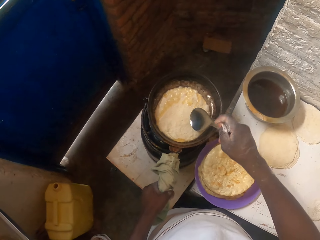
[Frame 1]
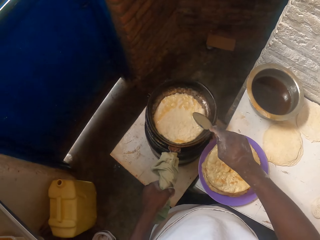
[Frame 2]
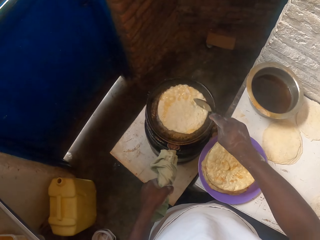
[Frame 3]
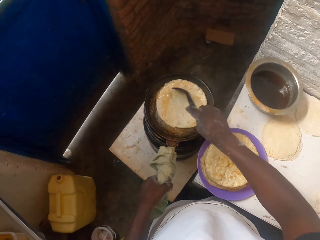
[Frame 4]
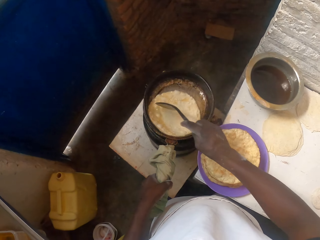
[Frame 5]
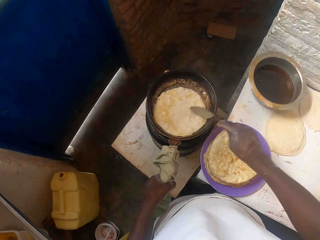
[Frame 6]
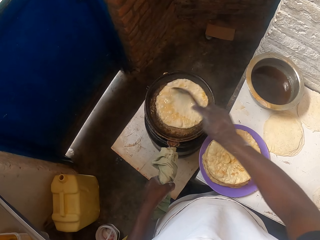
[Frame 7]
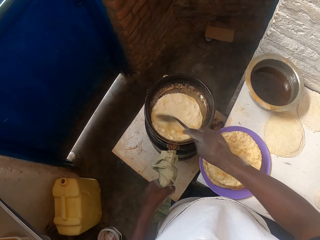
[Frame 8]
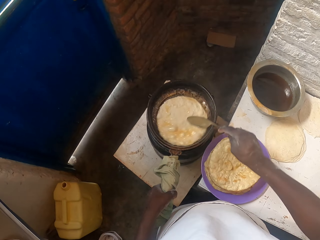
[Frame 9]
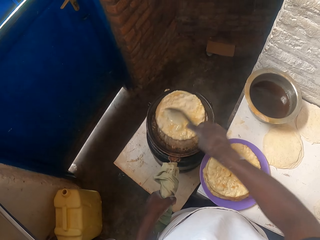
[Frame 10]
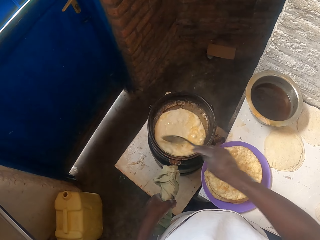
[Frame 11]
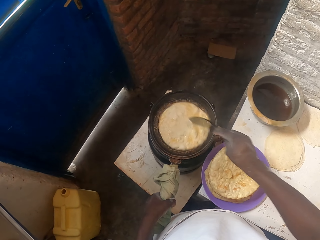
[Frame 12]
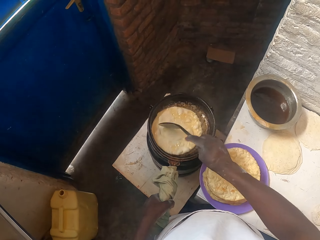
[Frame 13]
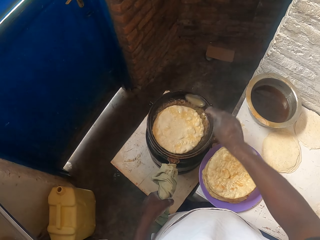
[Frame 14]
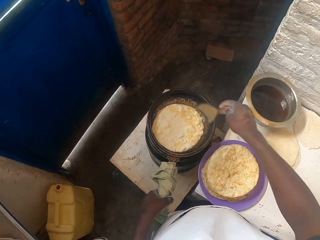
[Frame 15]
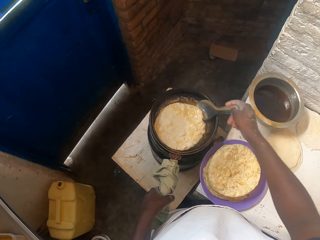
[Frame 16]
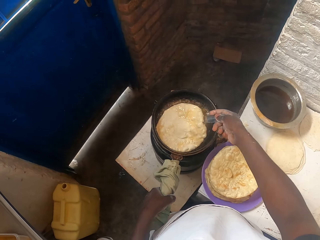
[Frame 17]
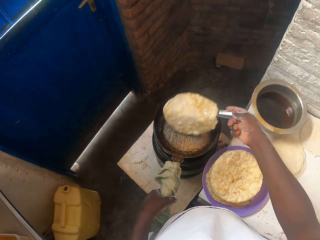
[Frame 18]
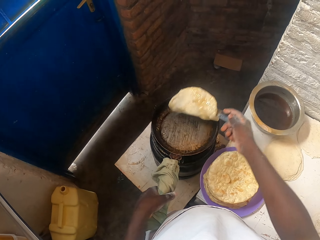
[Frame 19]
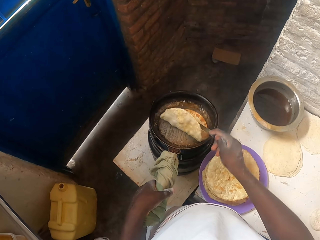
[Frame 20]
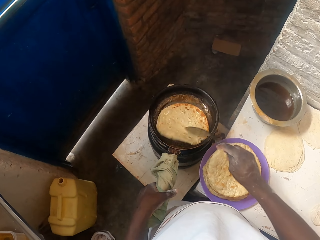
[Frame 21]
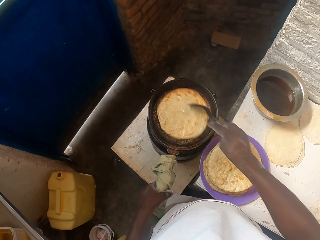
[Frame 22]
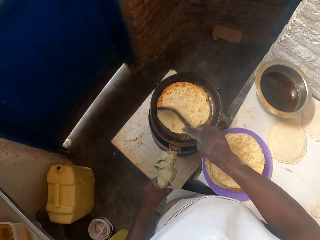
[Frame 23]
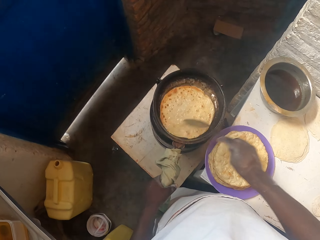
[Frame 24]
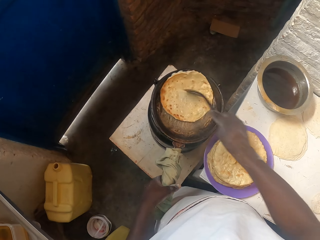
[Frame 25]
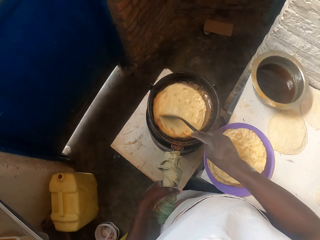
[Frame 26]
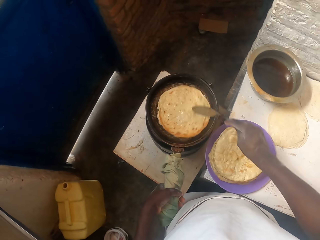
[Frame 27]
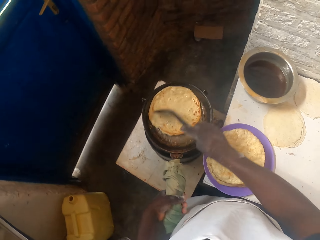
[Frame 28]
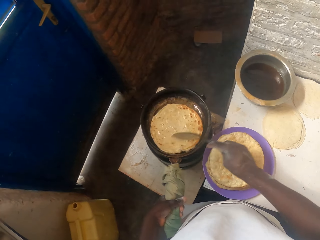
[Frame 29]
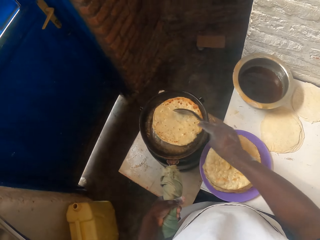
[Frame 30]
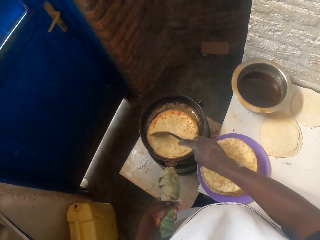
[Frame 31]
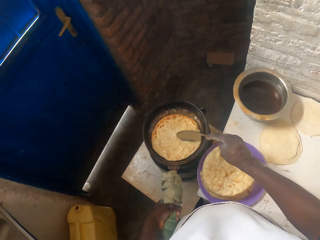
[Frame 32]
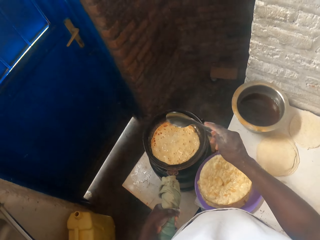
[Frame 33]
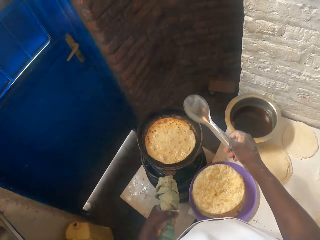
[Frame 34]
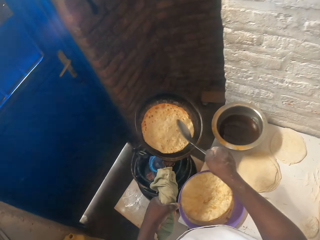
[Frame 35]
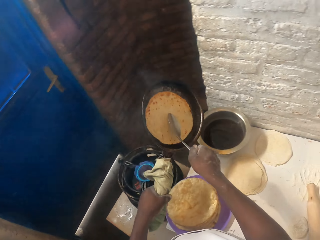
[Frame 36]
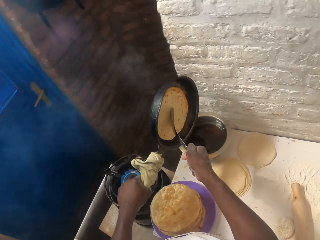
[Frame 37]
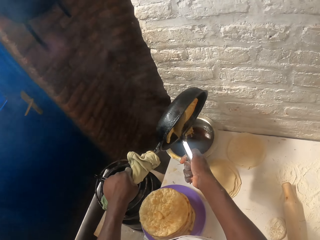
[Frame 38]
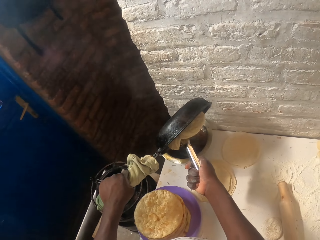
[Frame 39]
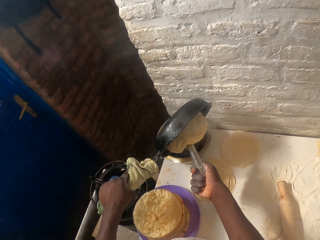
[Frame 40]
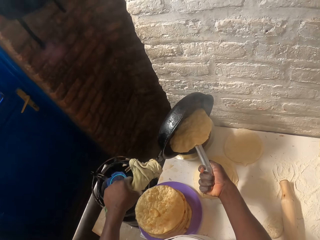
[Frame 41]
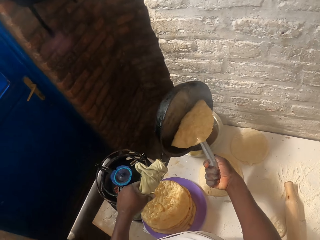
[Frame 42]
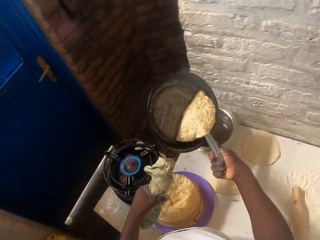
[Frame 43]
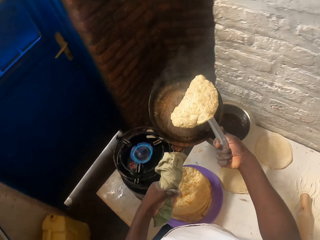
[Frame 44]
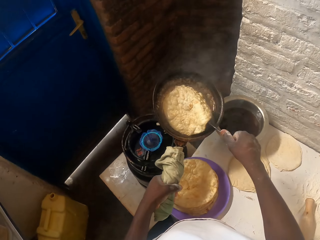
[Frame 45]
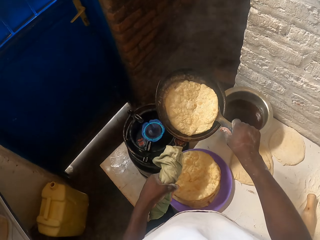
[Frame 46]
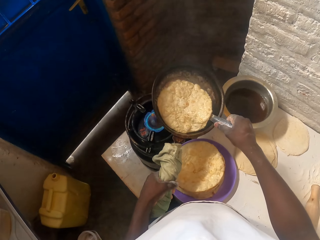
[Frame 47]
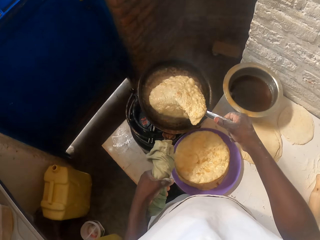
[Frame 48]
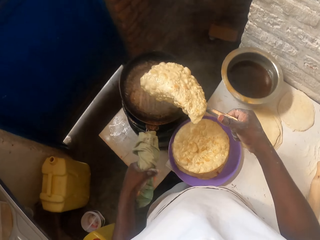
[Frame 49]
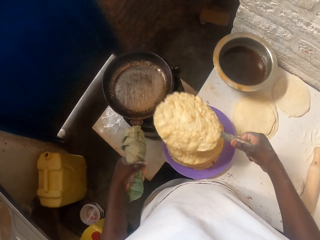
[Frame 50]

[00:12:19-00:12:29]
The camera wearer rotates the flat bread with a spoon. They turn the flat bread with the spoon. They rotate the flat bread with the spoon. They pour out oil in the cooking pot. They turn the flat bread on the pan.

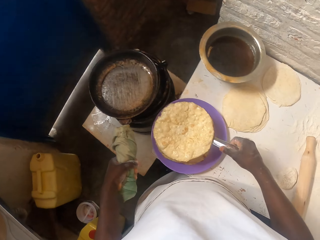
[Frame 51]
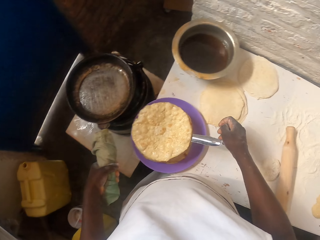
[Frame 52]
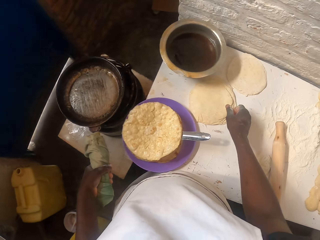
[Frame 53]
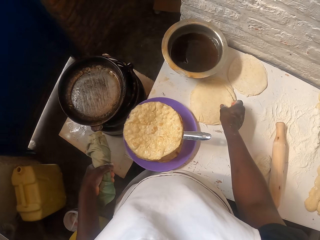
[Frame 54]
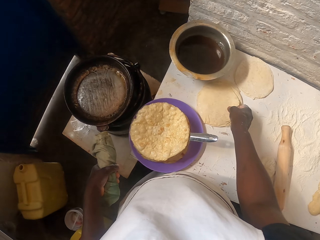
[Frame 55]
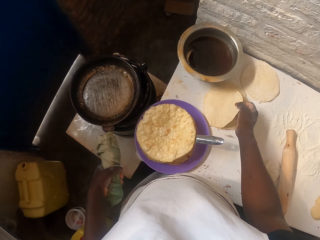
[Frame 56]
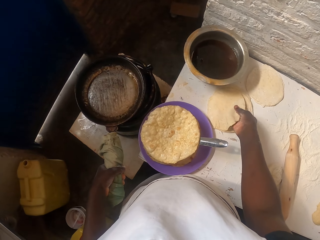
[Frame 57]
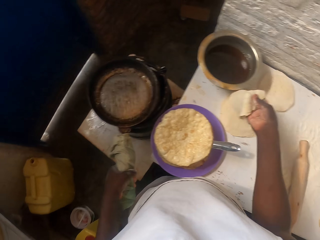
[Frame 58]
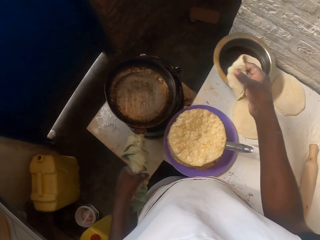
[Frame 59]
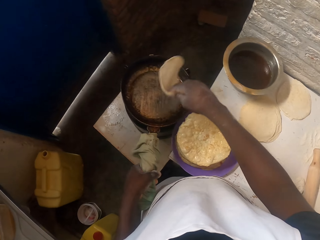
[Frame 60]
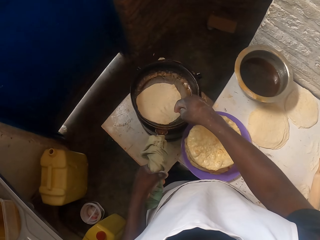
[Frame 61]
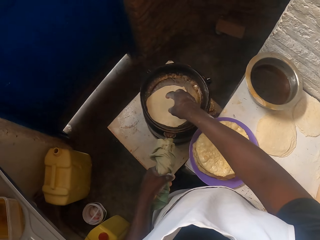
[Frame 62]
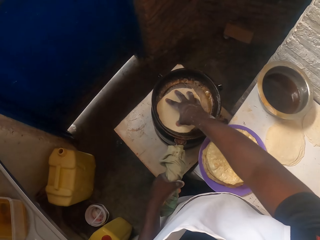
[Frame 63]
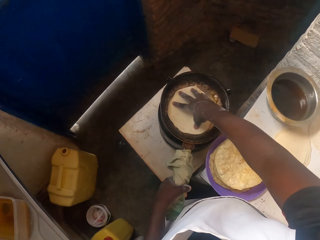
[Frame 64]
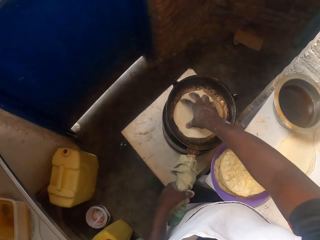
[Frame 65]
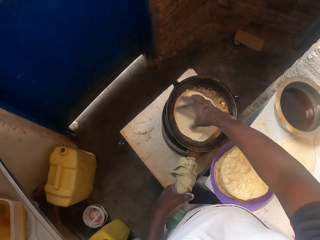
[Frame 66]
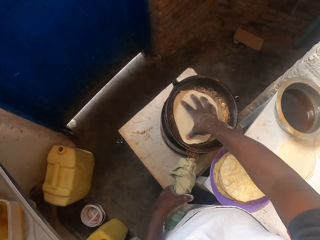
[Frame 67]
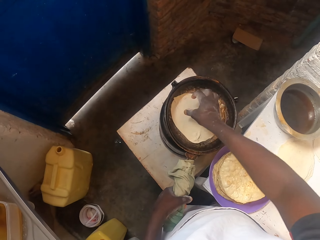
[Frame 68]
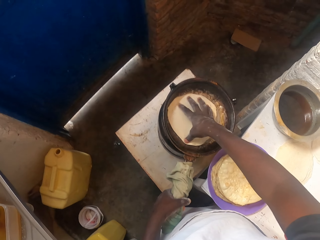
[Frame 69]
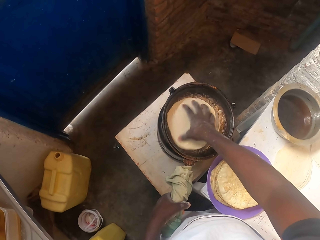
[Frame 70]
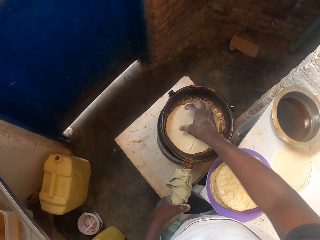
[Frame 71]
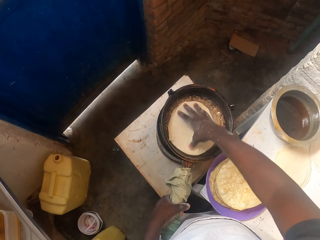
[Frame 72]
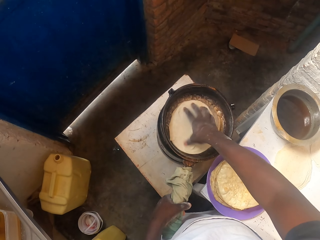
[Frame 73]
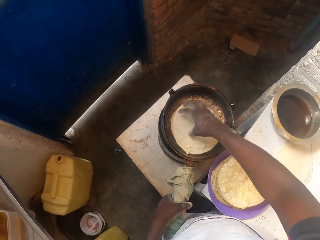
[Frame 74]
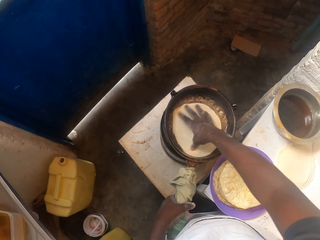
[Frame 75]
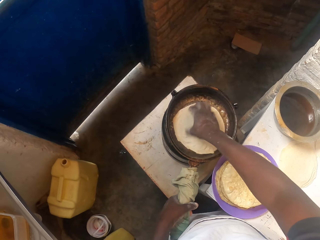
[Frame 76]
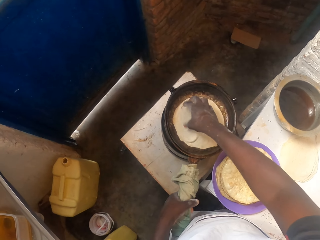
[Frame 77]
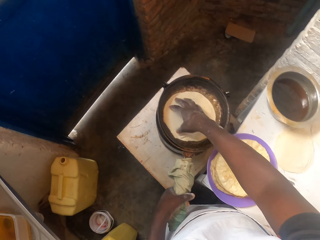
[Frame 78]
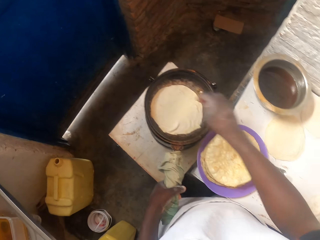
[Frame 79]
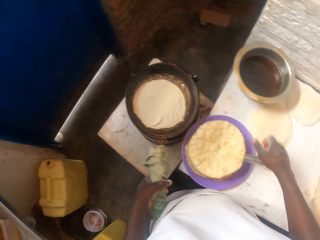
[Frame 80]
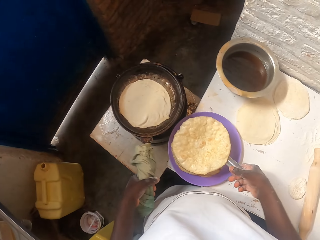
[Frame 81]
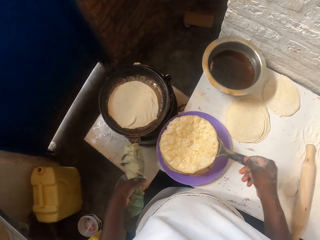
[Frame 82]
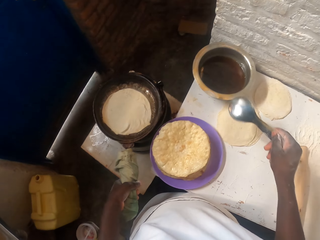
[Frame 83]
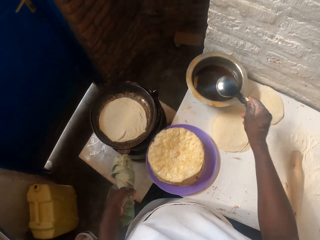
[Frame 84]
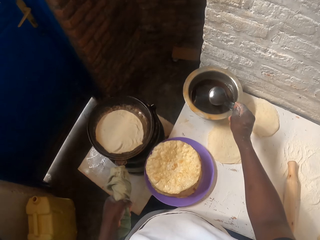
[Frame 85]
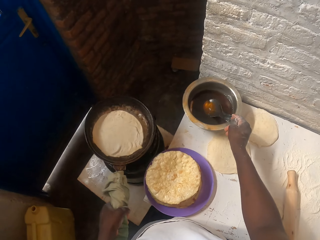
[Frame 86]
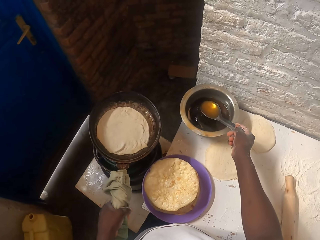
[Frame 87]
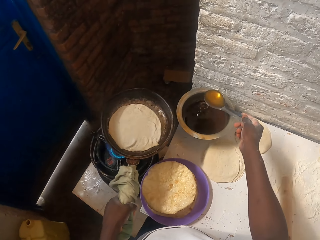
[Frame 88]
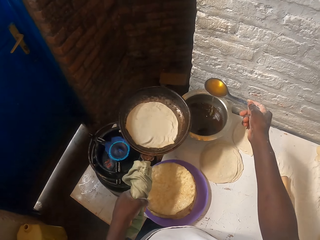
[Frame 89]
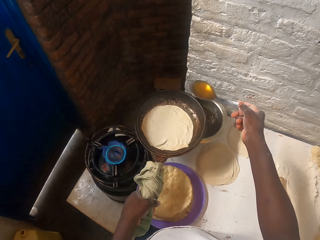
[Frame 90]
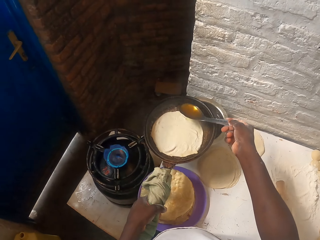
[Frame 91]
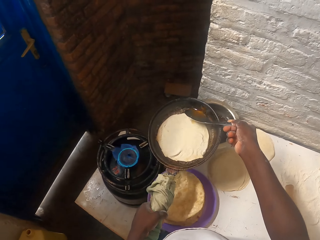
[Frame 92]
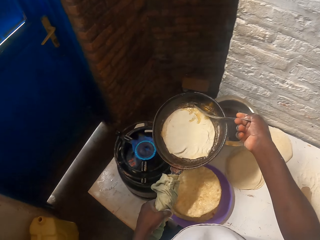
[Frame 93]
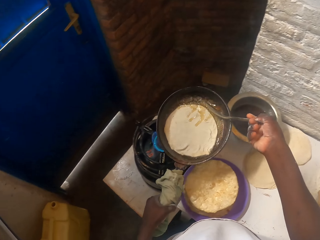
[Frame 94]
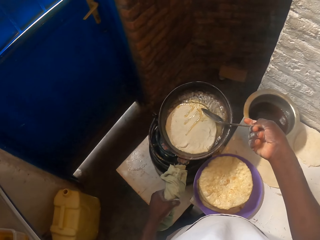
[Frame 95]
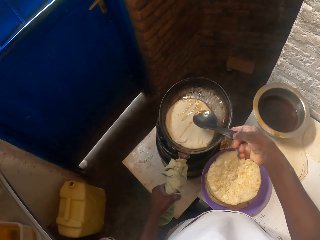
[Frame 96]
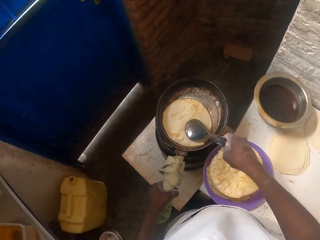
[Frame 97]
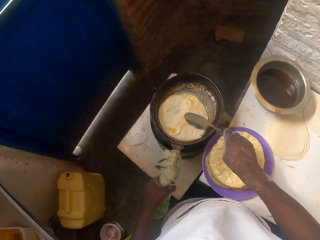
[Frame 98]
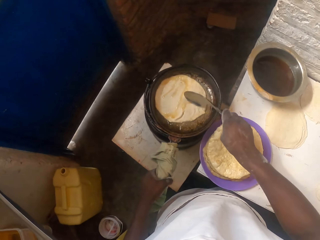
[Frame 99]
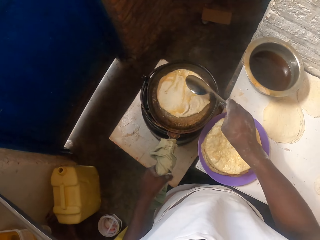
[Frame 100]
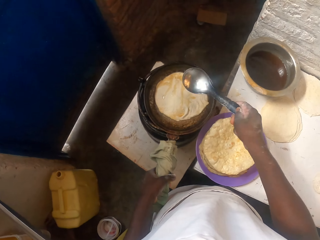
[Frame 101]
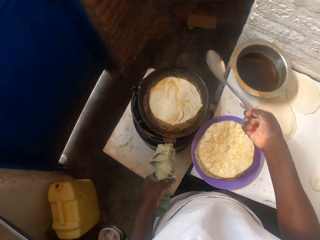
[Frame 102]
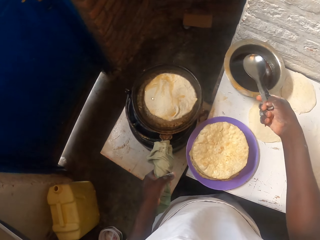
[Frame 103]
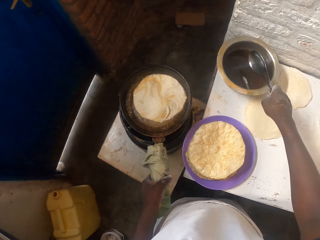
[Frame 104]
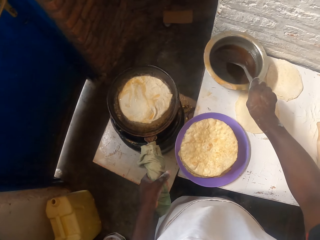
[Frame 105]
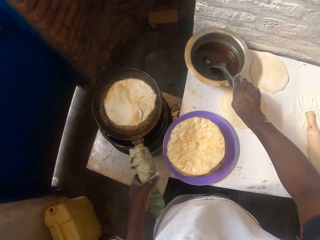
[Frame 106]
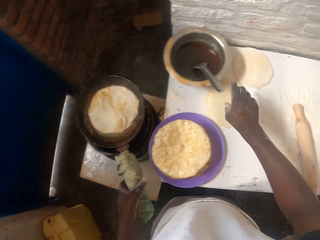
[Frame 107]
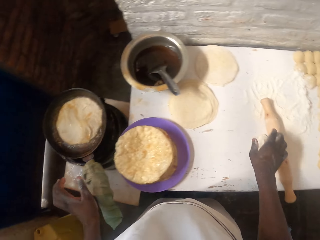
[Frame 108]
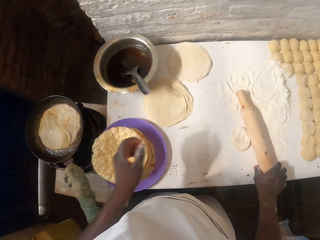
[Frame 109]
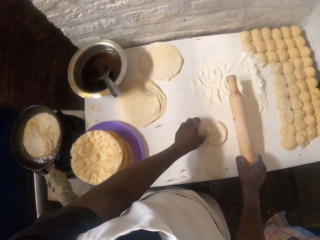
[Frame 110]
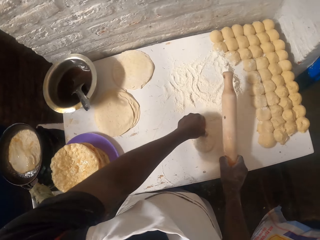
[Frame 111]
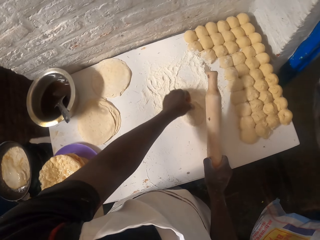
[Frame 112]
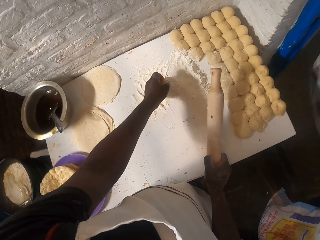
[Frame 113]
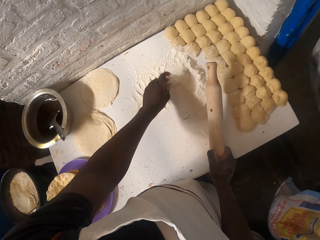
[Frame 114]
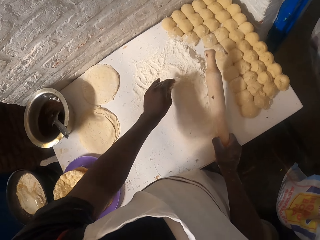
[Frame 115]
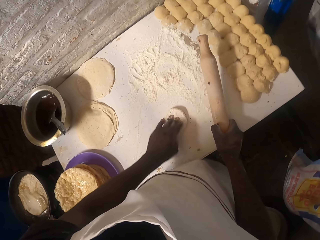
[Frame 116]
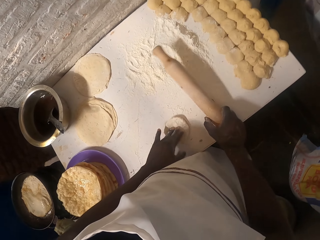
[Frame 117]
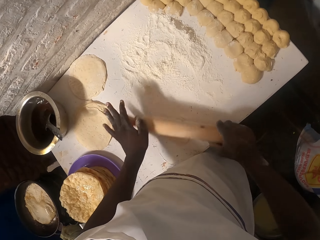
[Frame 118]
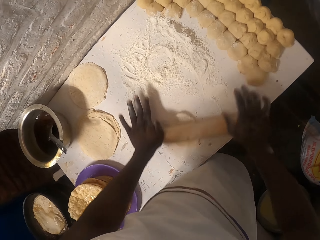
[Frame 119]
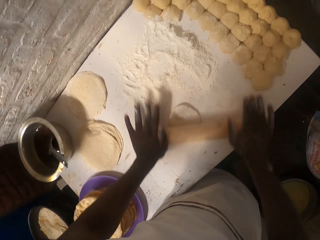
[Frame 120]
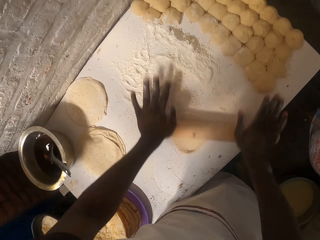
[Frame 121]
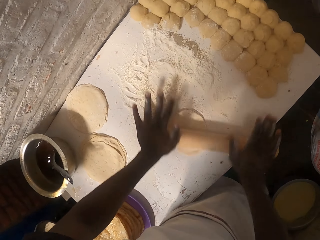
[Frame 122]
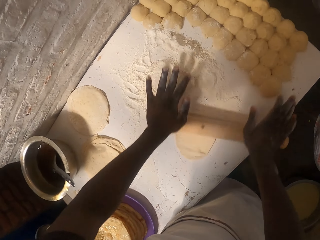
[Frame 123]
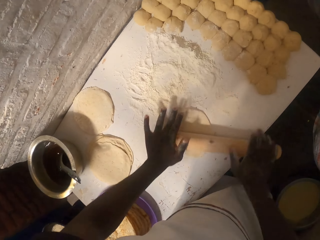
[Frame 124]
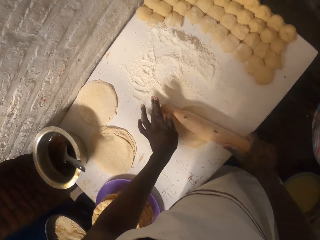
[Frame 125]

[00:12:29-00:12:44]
The camera wearer removes the flat bread. They put the flat bread on the plate. They pick a dough on the table. They put the dough on the frying pan. They rotate the dough in the pan. They pick a spoon. They dip the spoon in the cooking pot with oil. They scoop oil with the spoon. They pour the oil in the cooking pan with dough. They put the spoon in the cooking pot. They pick a rolling pin on the table. They put the dough on the flour. They roll the dough with the rolling pin.
